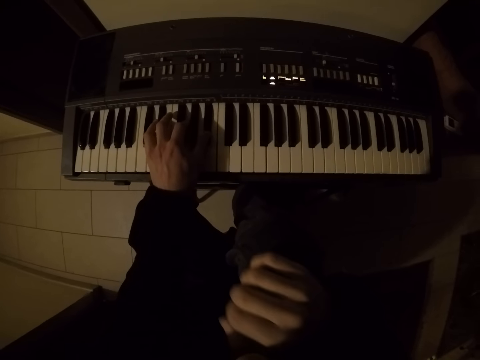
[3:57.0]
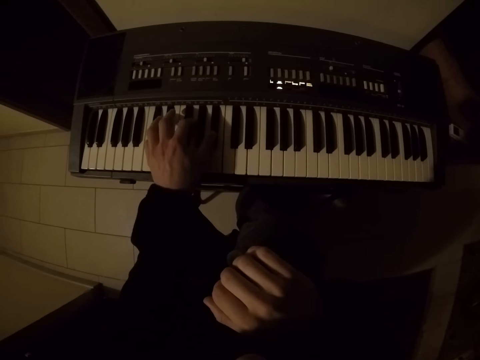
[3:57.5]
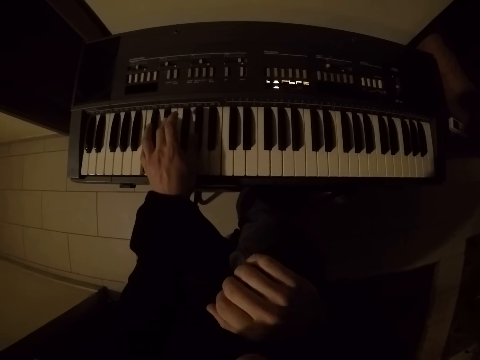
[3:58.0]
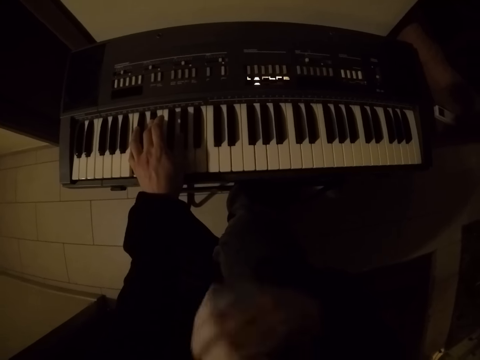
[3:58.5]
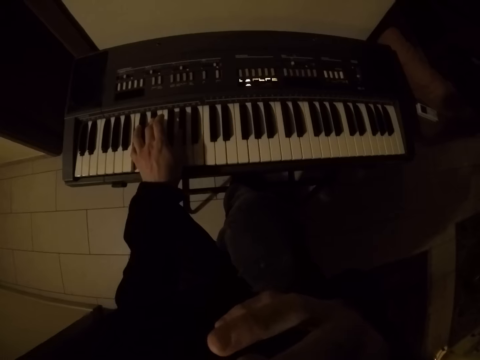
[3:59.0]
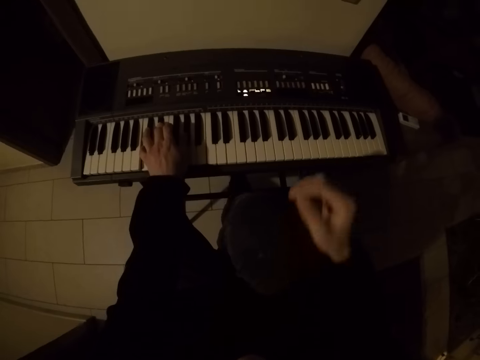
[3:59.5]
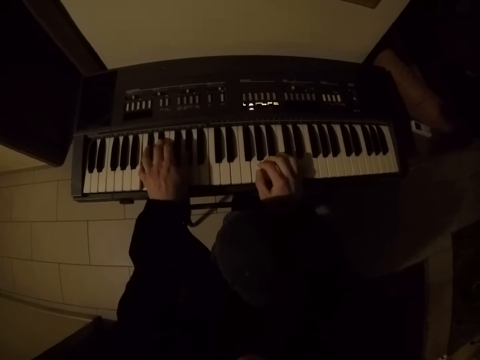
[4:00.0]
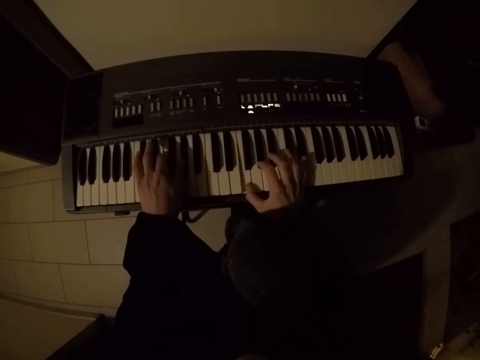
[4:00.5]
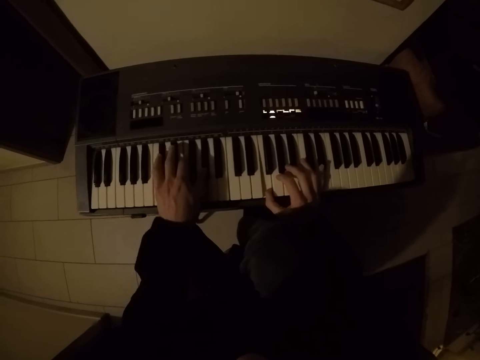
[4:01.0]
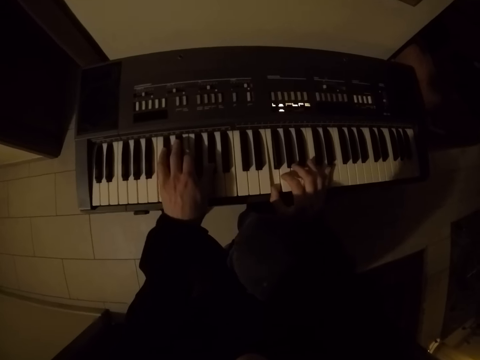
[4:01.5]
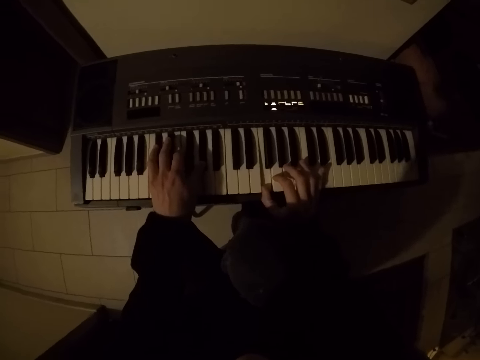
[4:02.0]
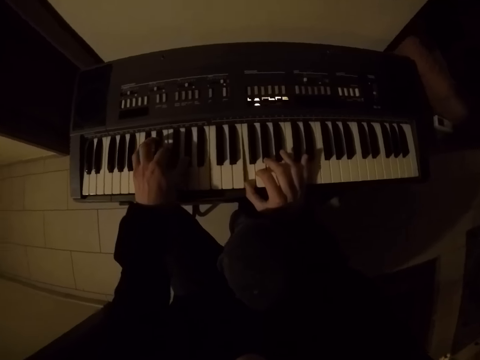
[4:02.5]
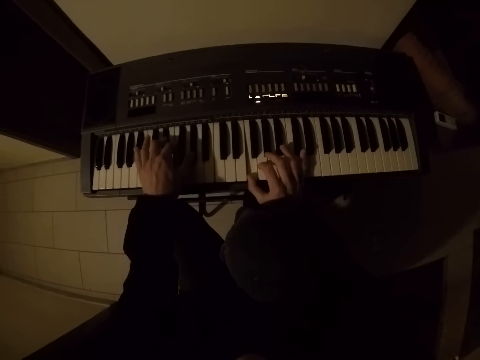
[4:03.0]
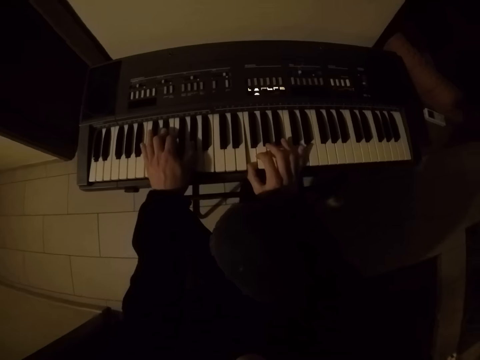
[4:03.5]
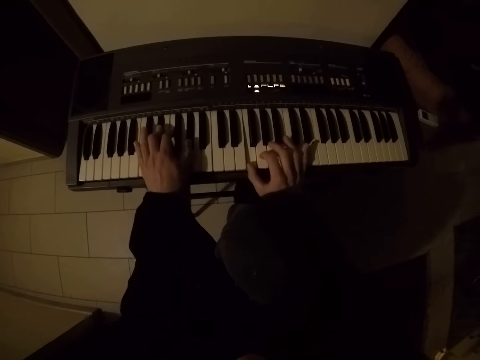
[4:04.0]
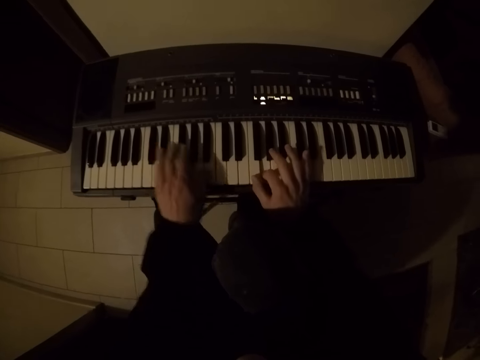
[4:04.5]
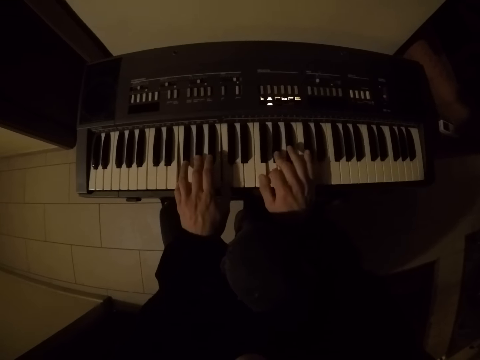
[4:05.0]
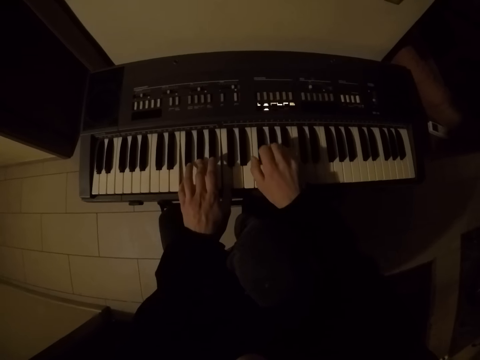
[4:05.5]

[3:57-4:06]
The camera wearer rubs his face with his right hand. He plays the keyboard piano with both hands.

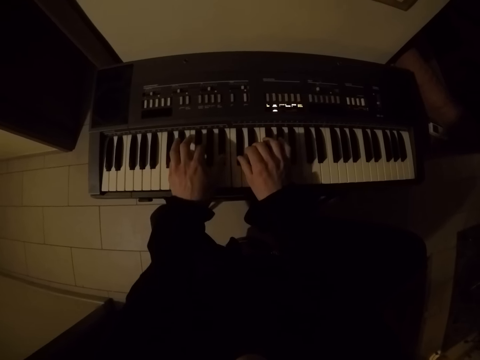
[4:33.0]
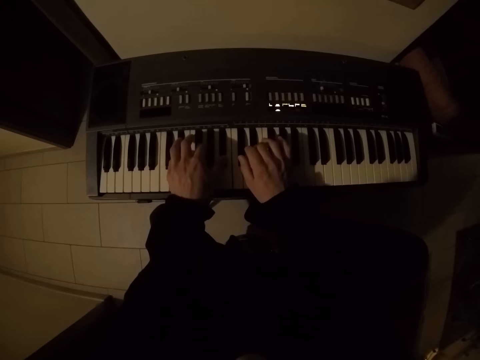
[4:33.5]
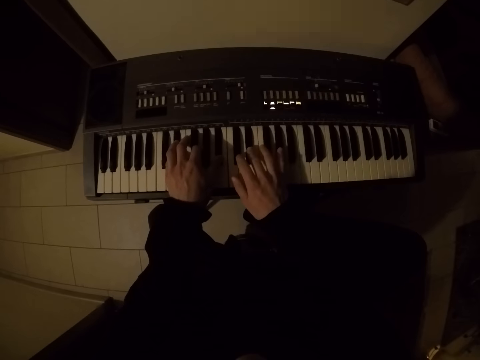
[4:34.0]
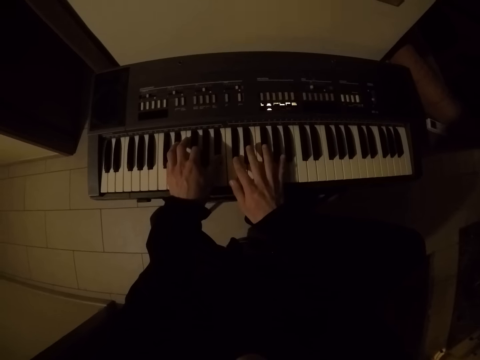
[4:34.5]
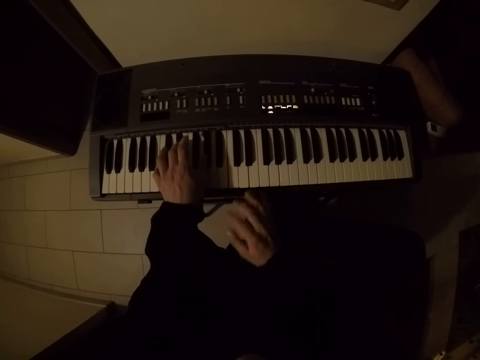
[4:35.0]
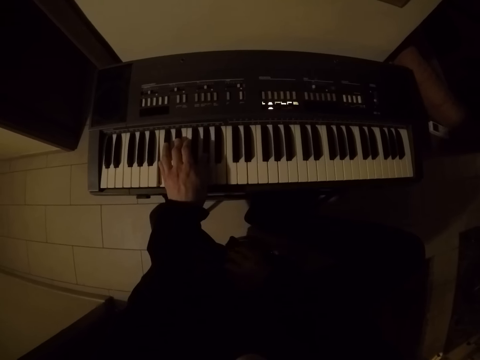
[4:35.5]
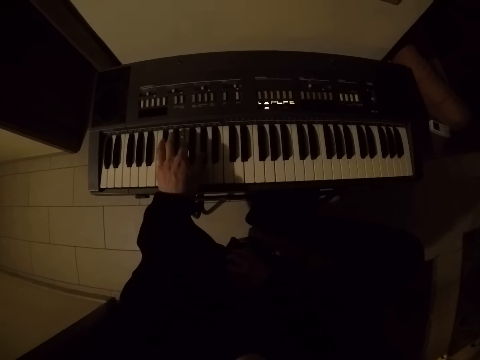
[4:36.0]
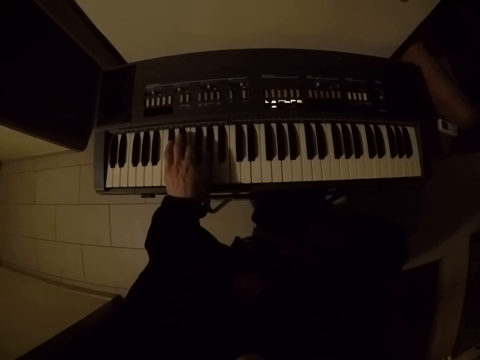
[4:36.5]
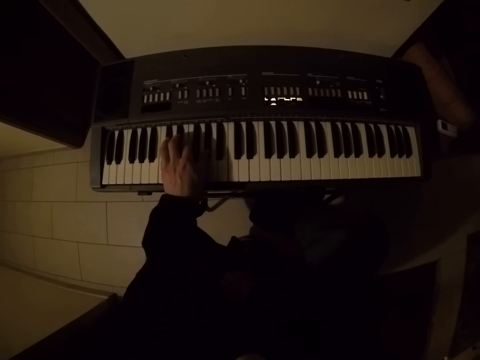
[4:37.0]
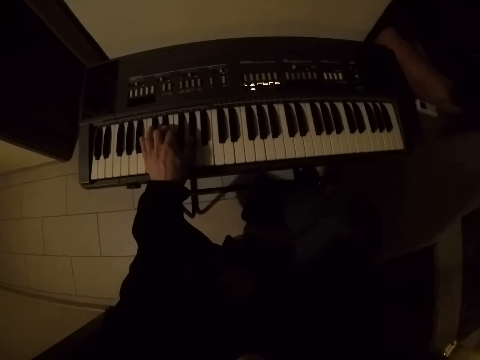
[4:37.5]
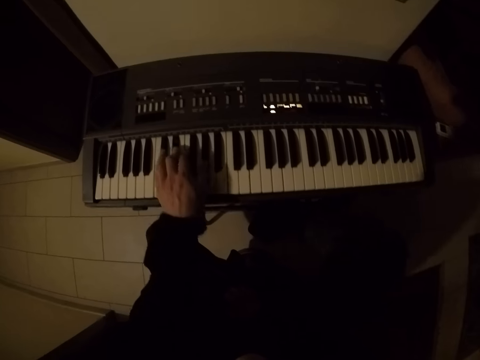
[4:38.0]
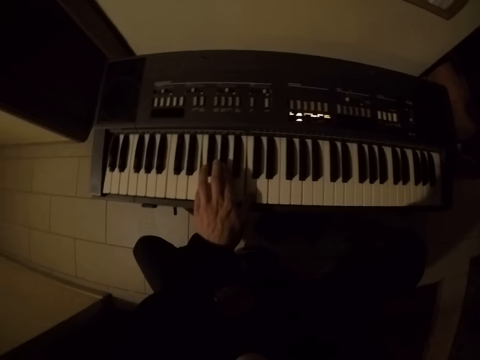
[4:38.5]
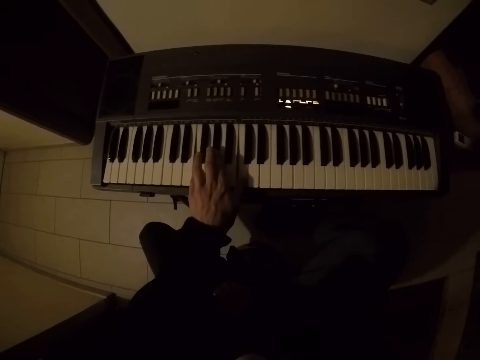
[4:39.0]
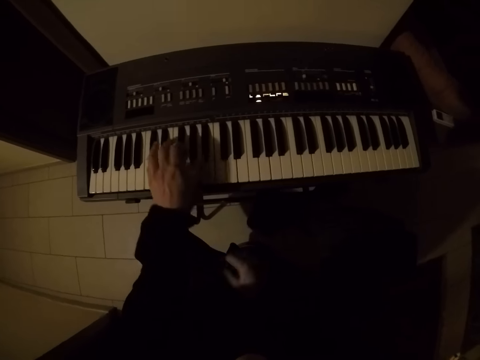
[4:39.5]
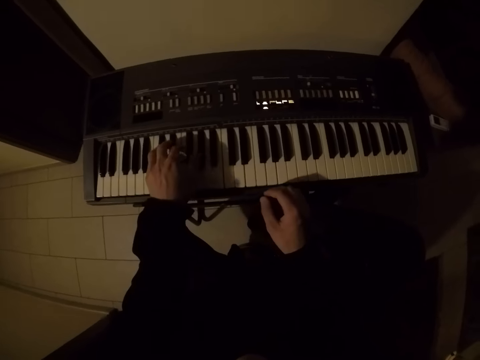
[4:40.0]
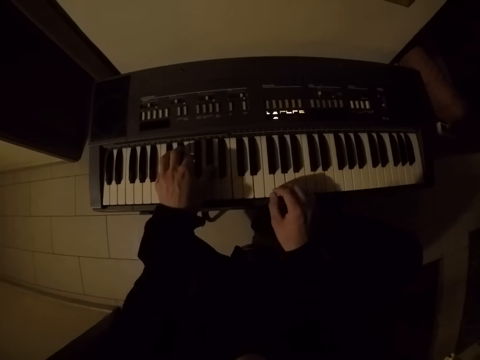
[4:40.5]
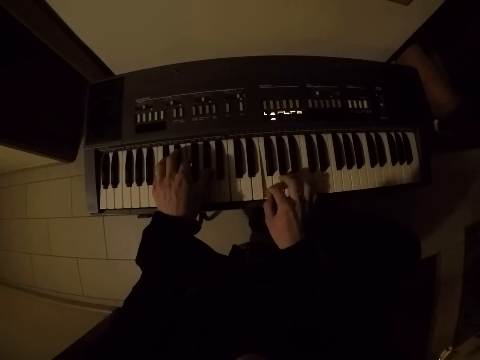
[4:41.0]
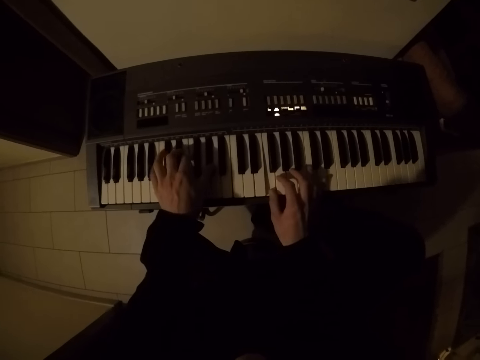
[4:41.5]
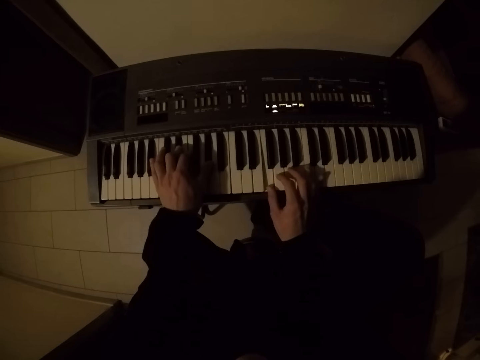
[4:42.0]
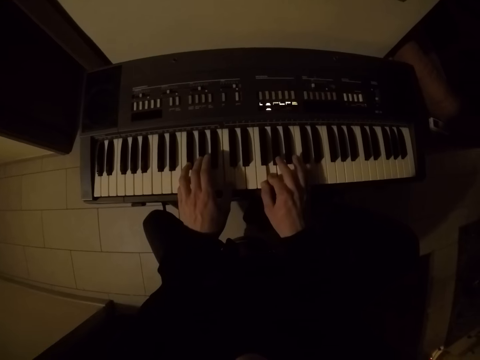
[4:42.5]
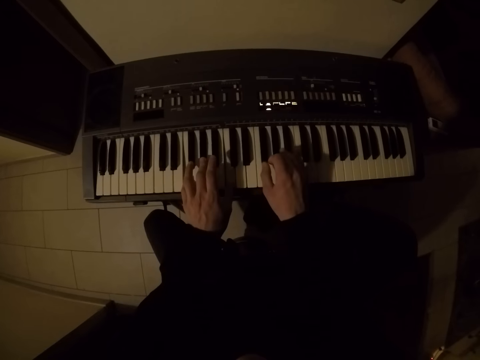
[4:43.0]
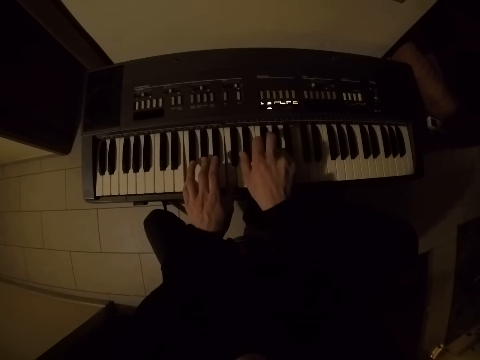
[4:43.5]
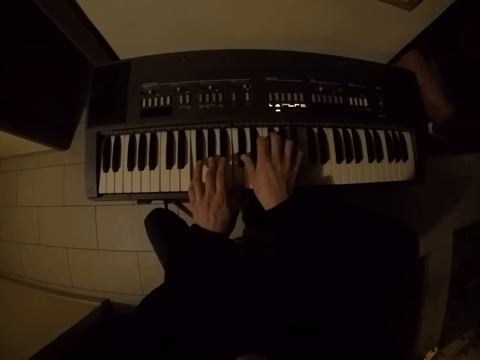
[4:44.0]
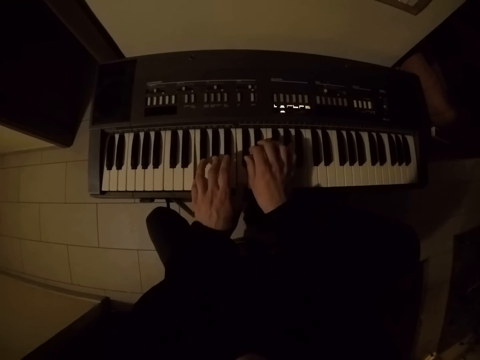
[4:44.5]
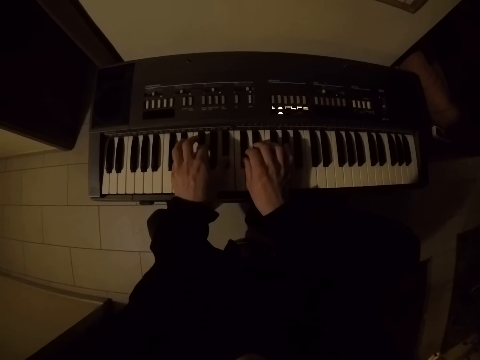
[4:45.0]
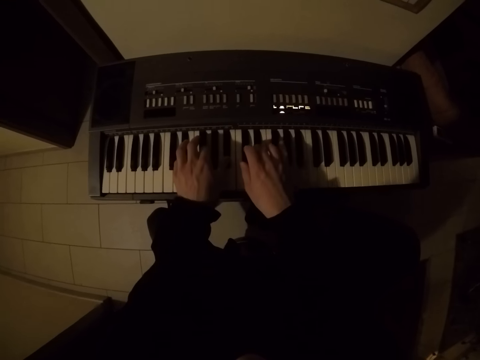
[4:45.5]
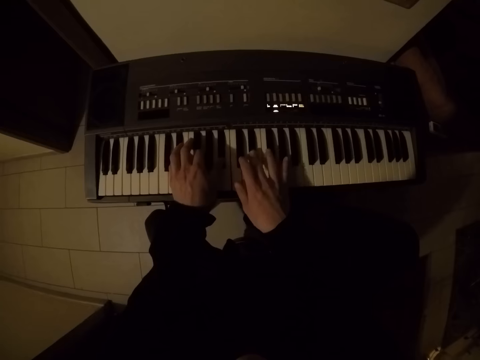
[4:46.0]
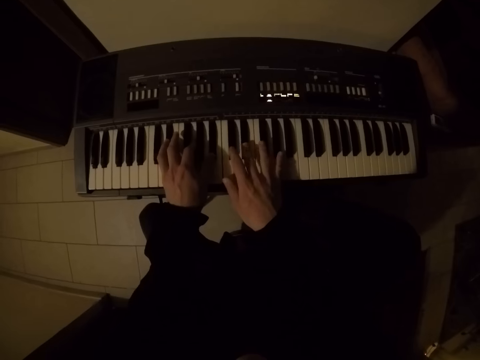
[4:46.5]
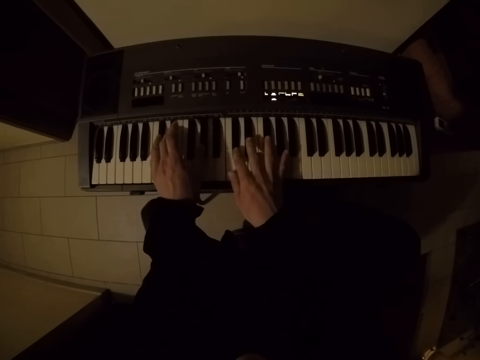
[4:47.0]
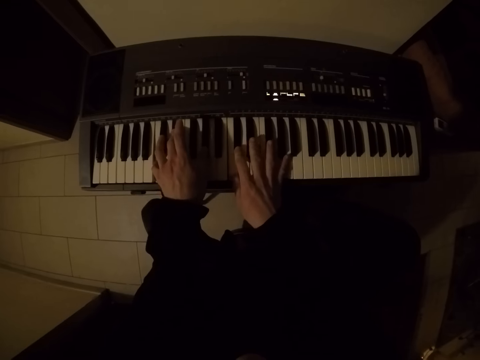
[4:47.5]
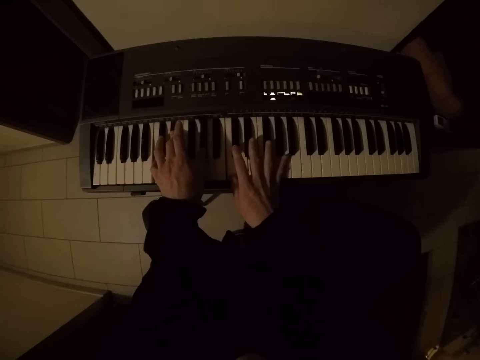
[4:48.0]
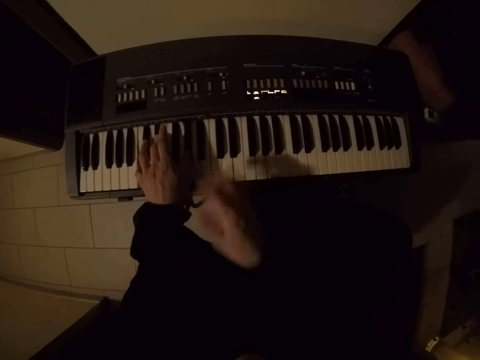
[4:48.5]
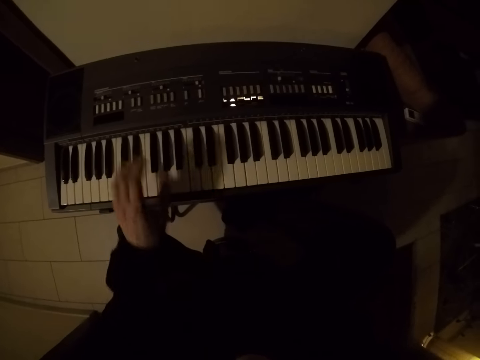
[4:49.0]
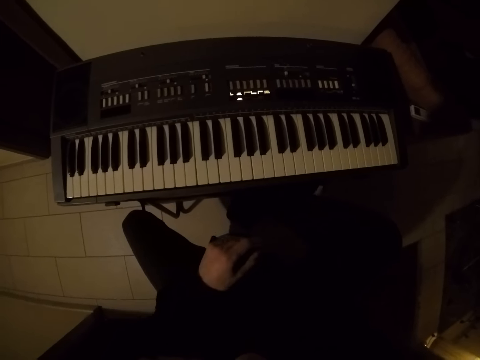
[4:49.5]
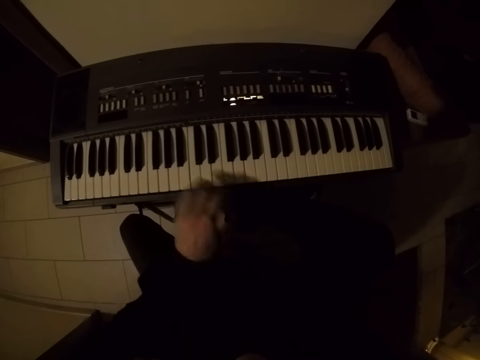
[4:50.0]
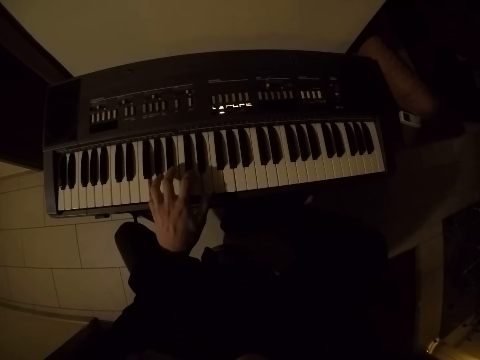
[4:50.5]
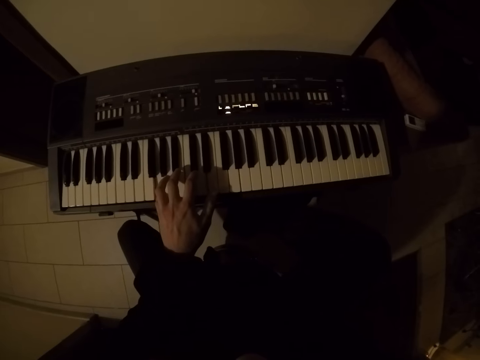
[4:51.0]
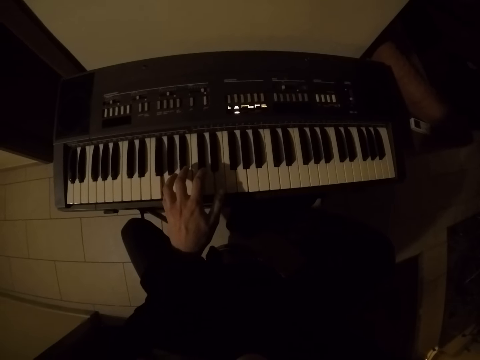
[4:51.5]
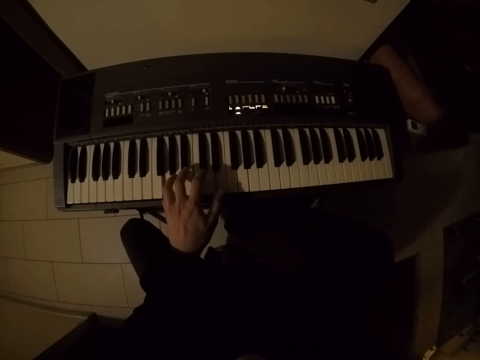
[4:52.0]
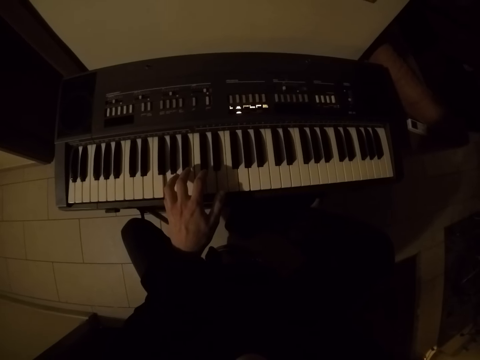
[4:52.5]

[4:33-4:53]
The camera wearer plays the keyboard piano with his left hand. He plays the keyboard piano with both hands. He looks around a room. He plays the piano with his left hand.
